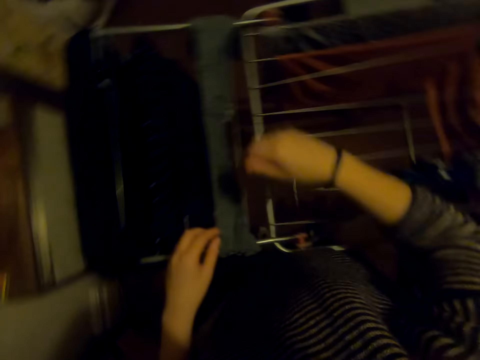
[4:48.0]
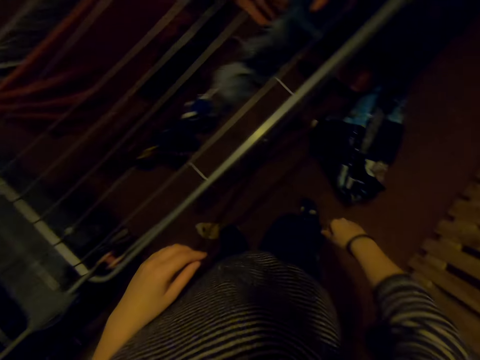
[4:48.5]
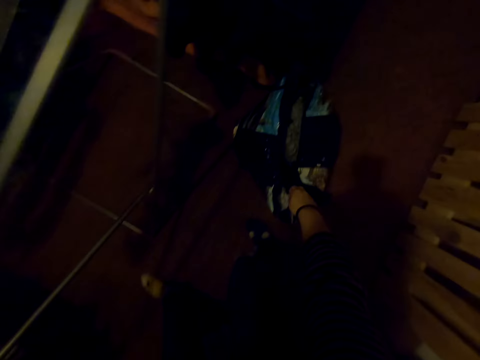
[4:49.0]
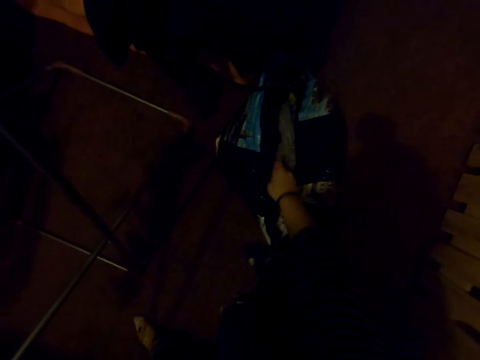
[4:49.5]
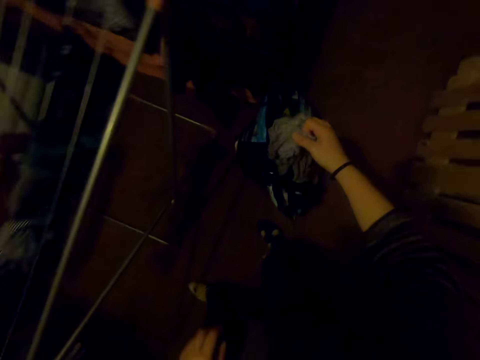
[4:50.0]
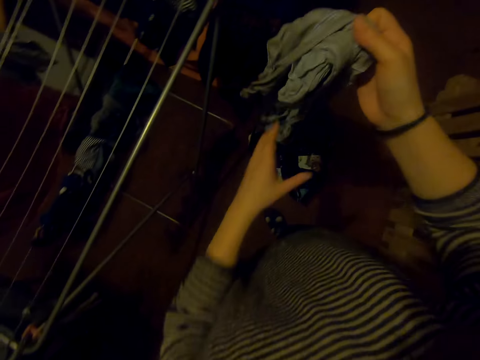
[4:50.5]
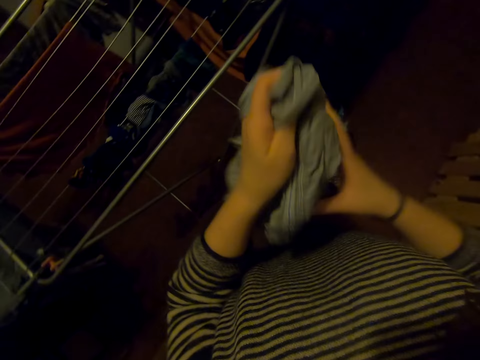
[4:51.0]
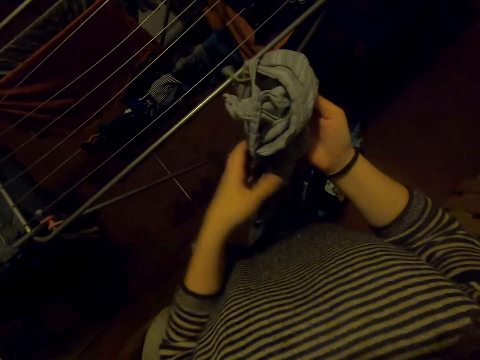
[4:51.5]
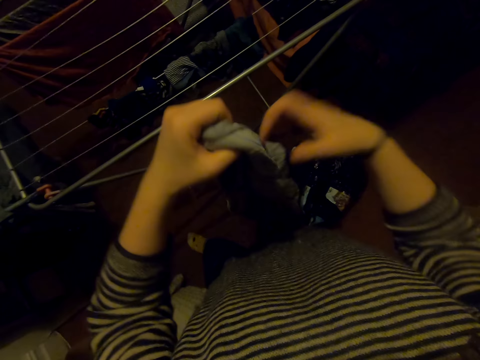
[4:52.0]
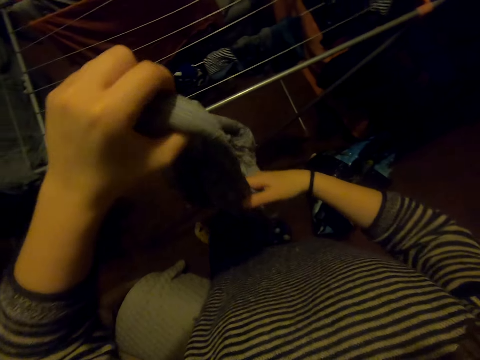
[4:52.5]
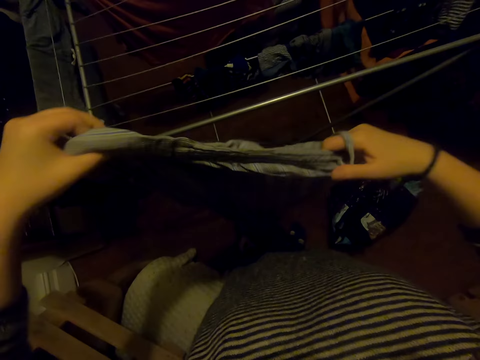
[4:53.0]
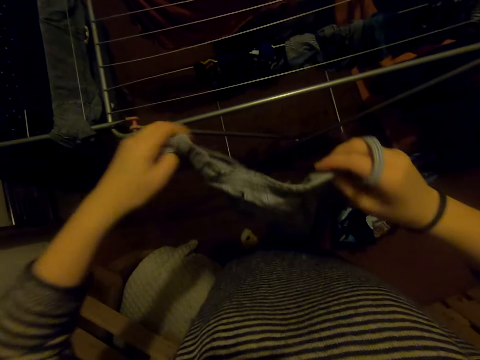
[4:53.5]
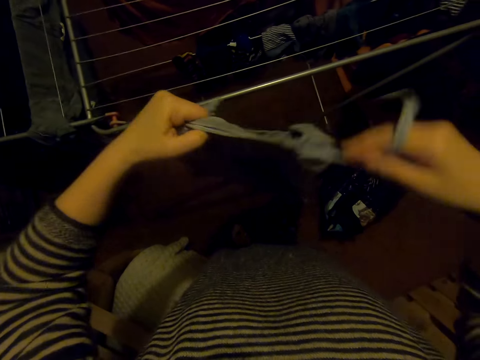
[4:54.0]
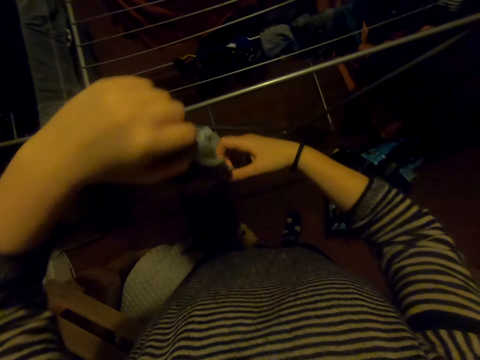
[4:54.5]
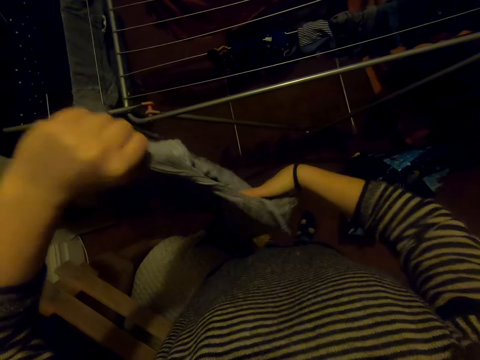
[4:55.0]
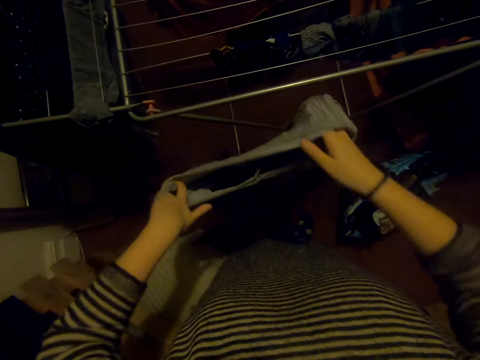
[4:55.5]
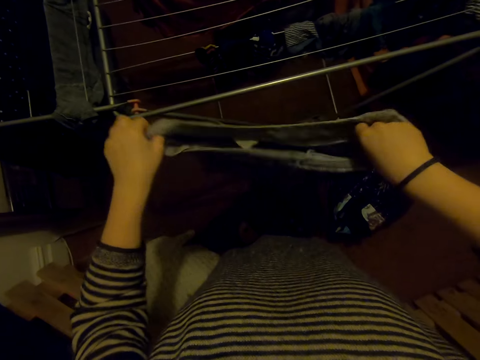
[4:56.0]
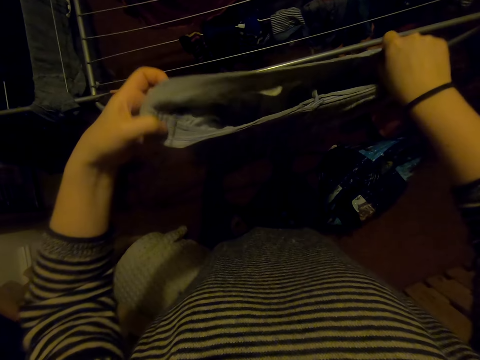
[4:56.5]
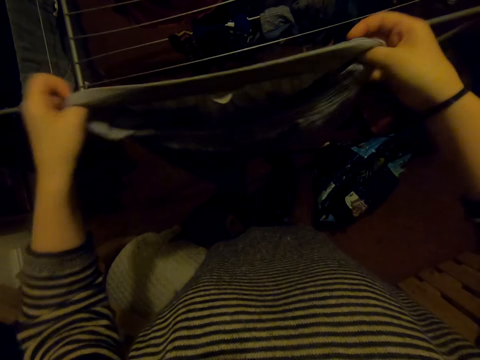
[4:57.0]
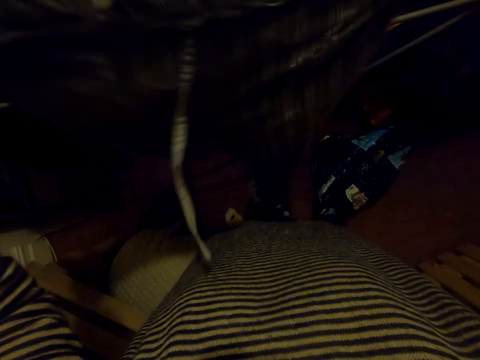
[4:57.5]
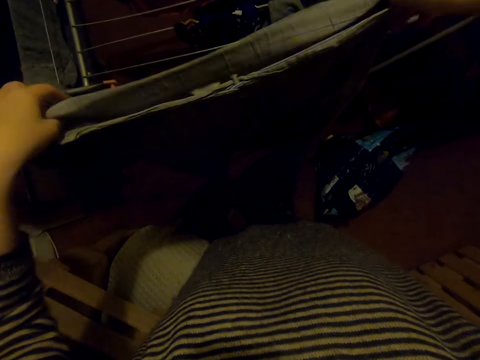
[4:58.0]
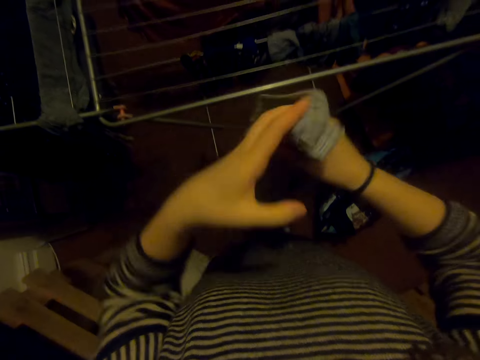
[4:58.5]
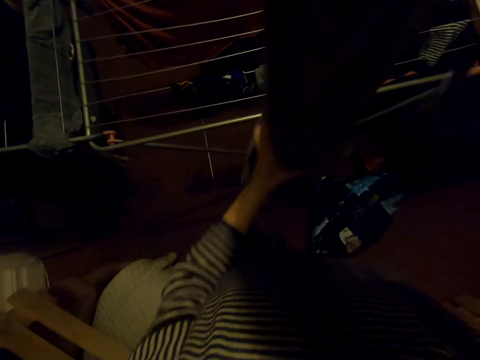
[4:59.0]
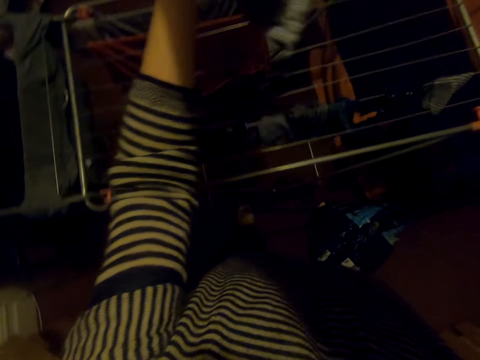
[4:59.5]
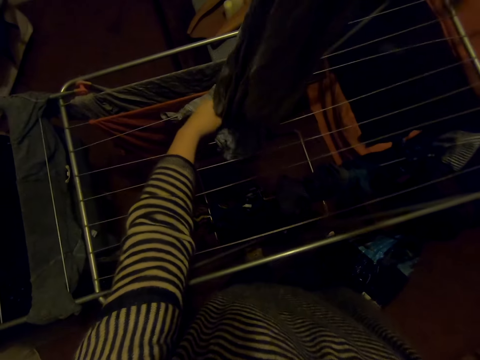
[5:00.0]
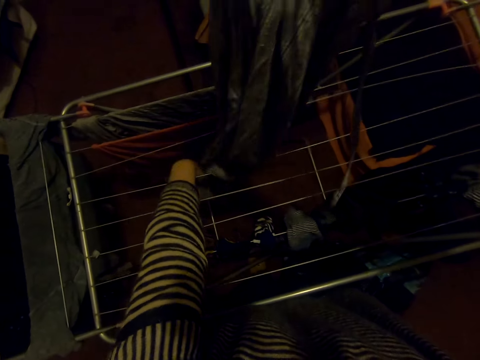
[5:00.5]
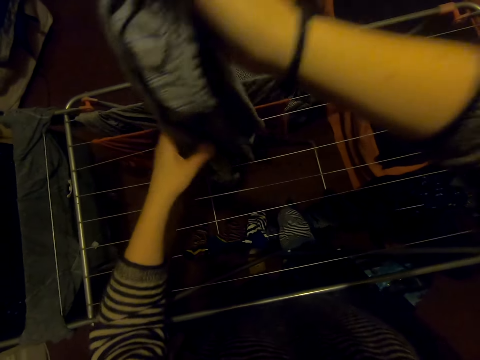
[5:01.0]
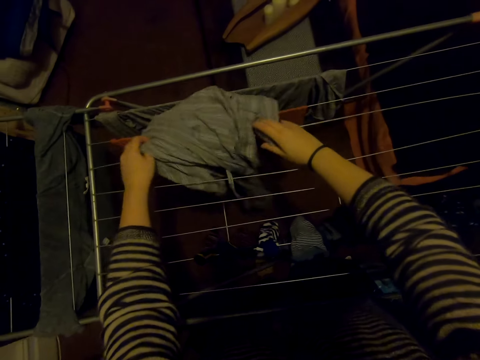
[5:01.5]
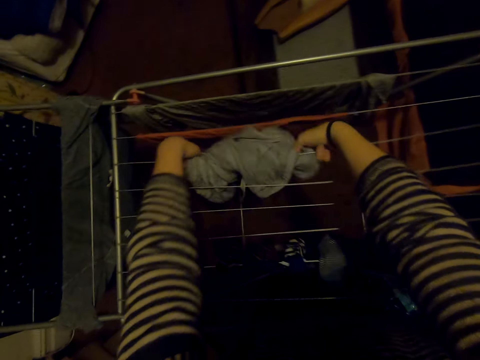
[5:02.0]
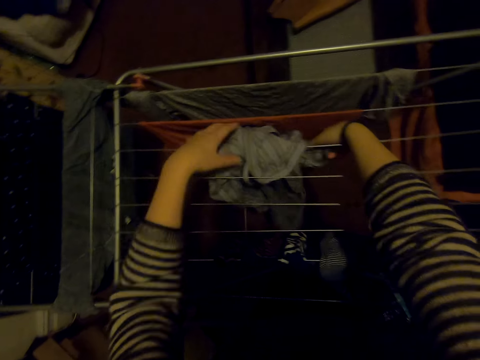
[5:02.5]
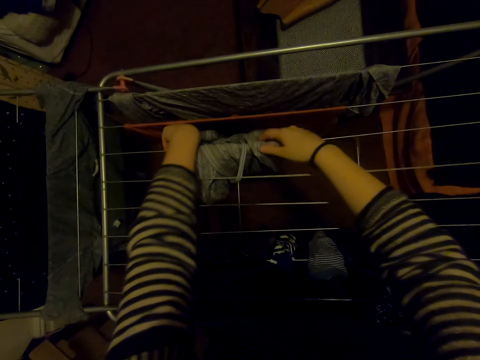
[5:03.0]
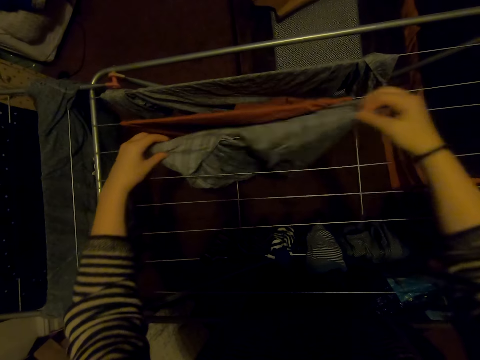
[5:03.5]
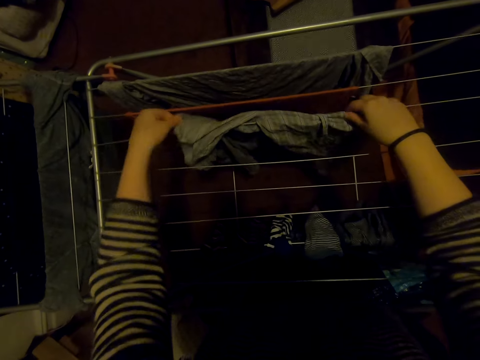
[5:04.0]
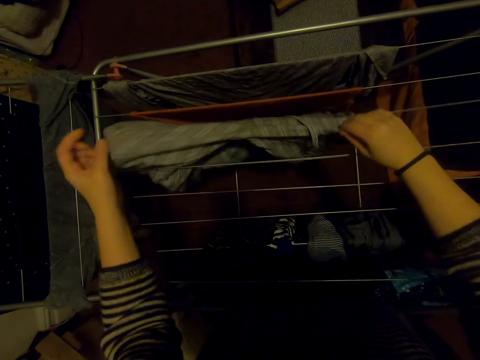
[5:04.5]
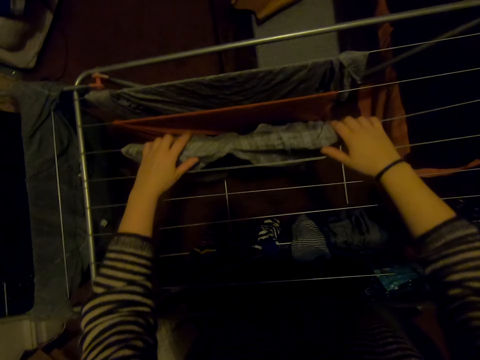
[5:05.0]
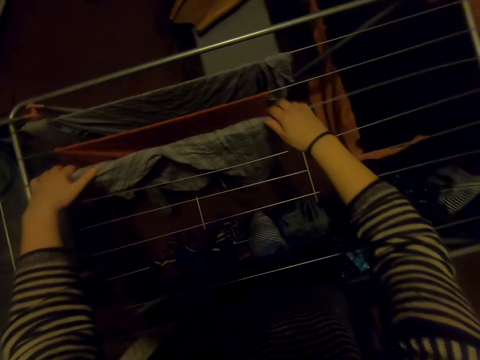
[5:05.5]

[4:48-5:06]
The camera wearer picks a cloth from the bag. They straighten the cloth. They hang the cloth on the cloth line.

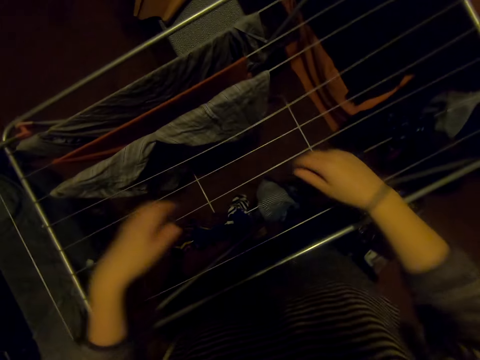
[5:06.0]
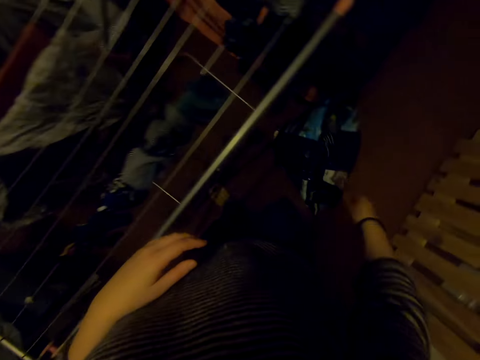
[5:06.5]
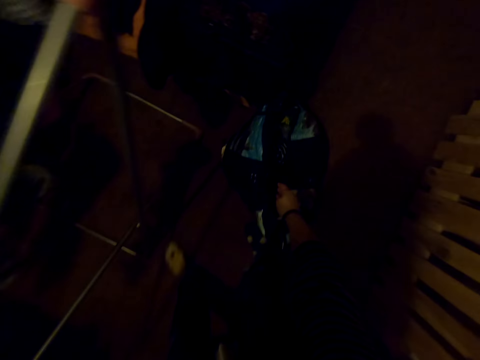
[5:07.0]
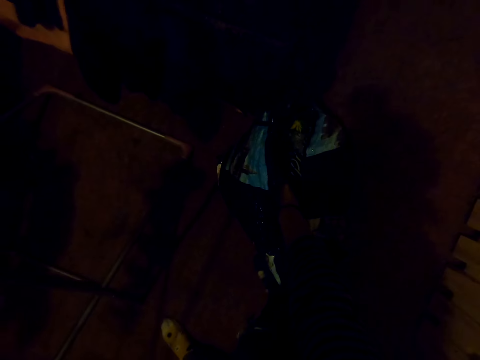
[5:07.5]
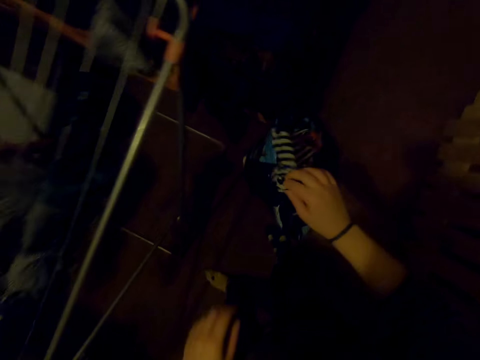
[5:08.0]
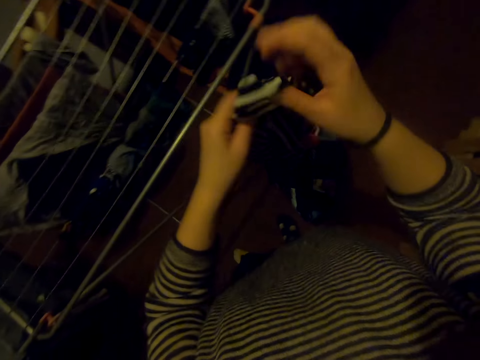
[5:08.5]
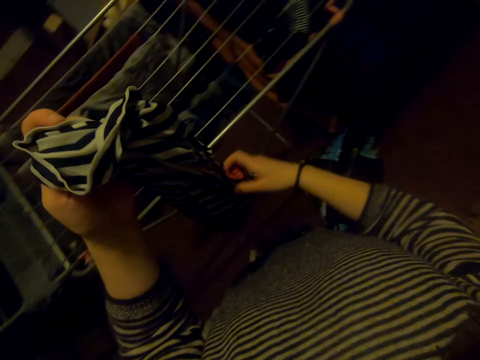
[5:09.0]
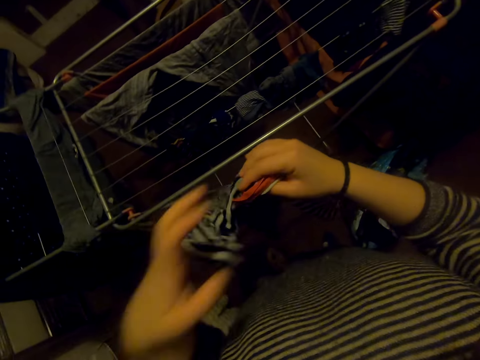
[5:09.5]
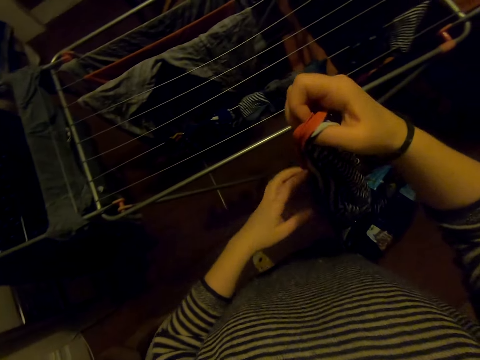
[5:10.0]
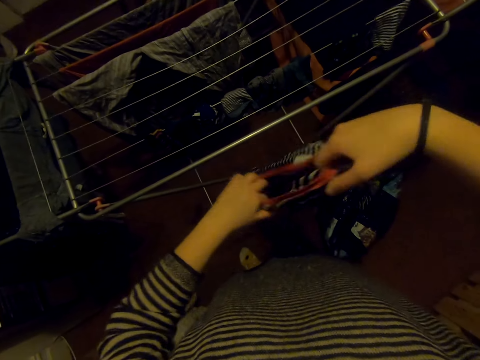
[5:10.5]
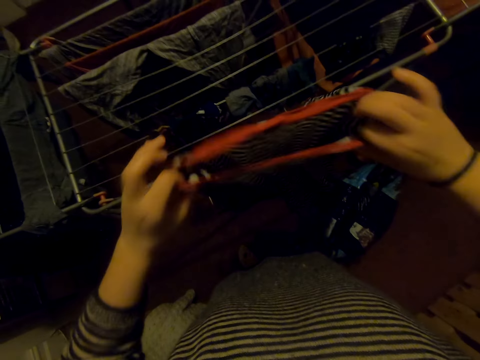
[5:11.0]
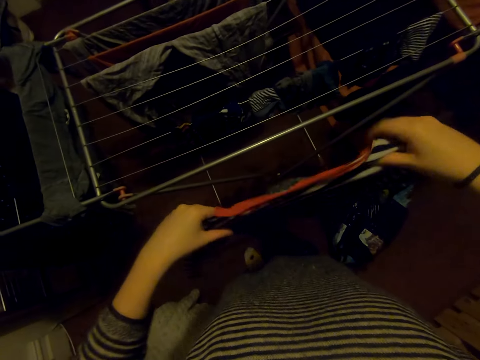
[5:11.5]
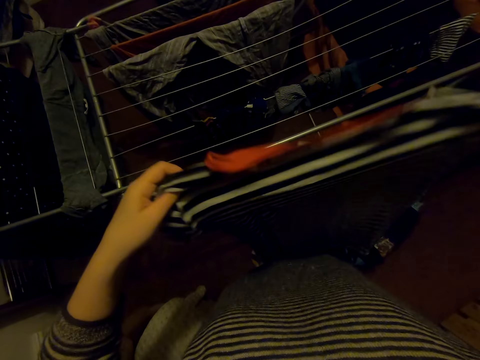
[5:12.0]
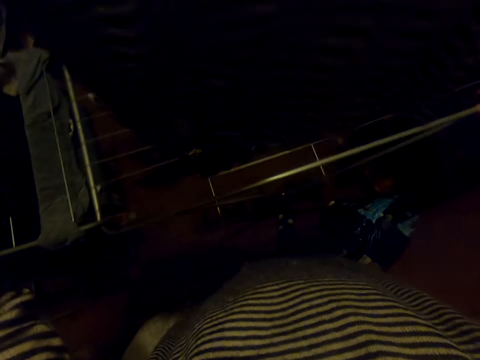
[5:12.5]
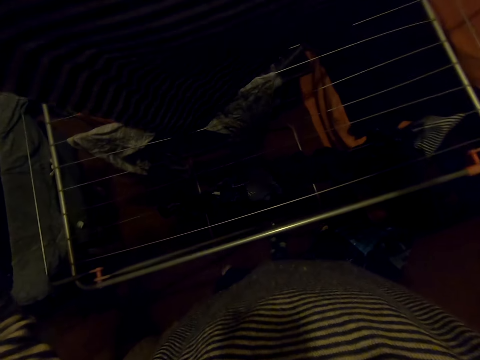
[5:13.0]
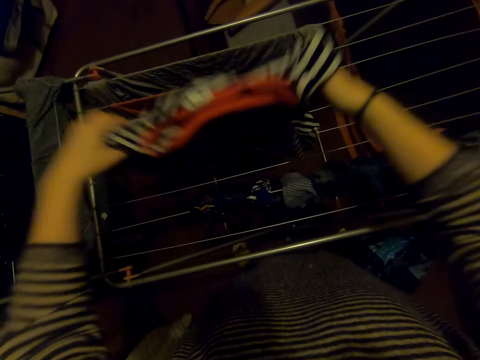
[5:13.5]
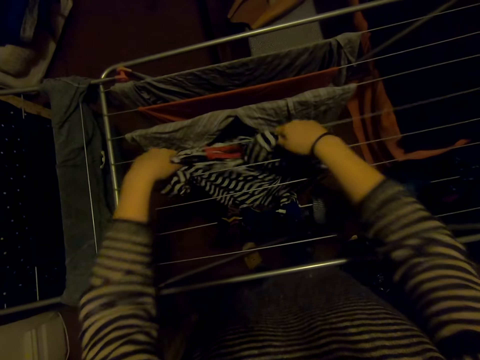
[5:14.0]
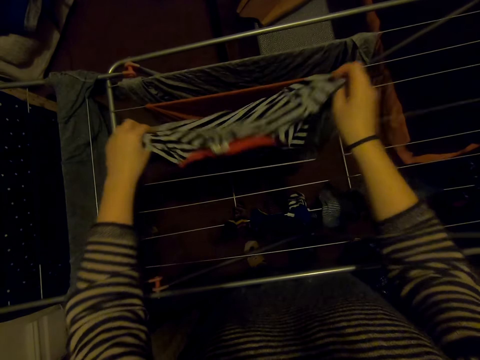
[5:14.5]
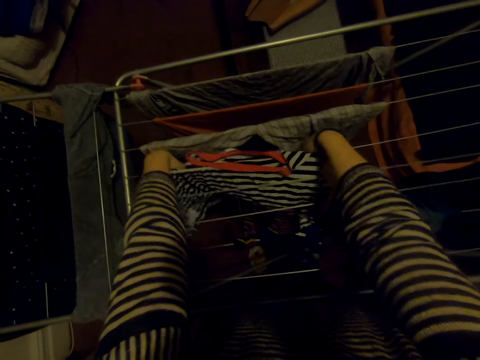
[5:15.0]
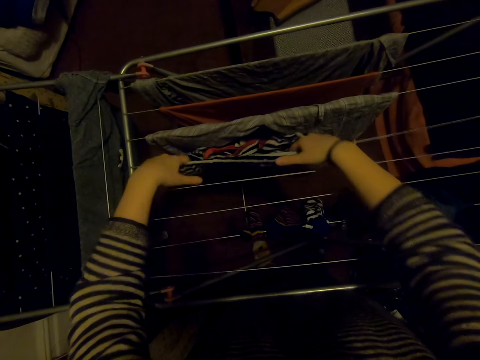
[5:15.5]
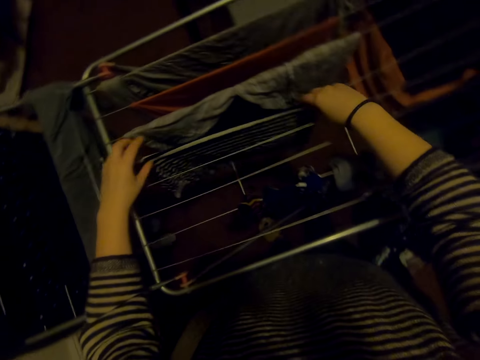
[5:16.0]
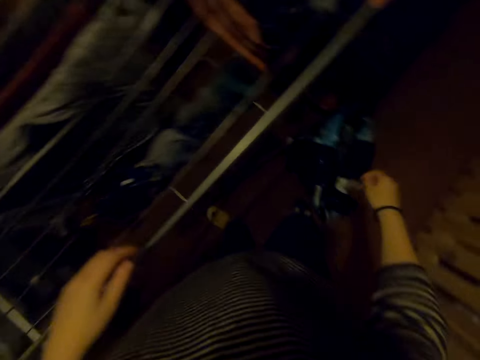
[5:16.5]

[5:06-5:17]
The camera wearer picks a cloth from the bag. They stretch out the cloth. They hang the cloth on the cloth line.
